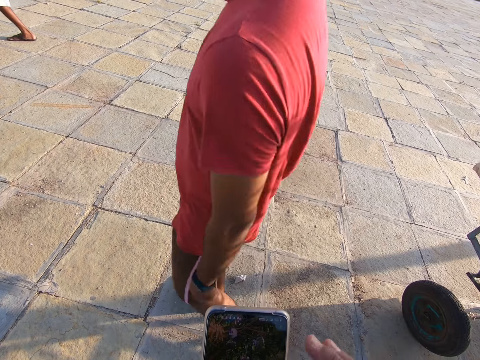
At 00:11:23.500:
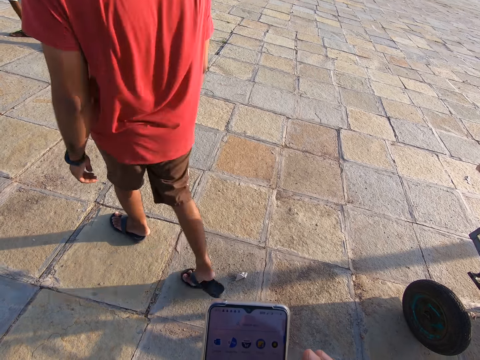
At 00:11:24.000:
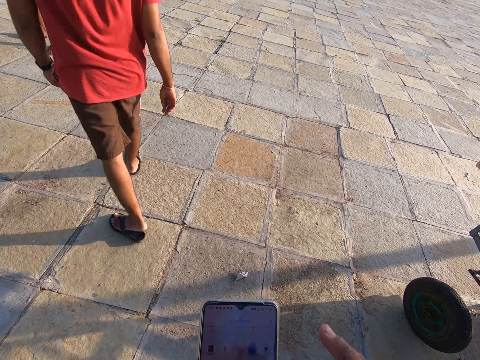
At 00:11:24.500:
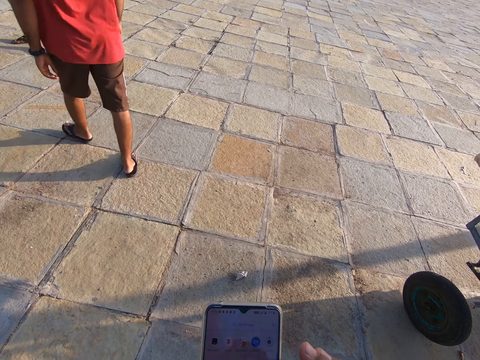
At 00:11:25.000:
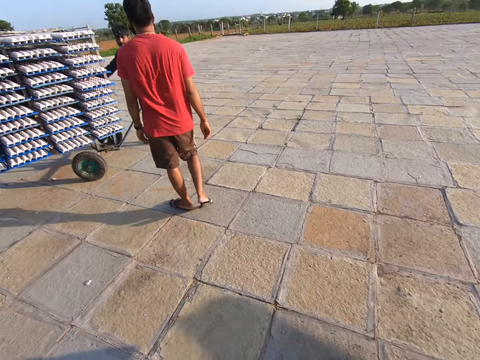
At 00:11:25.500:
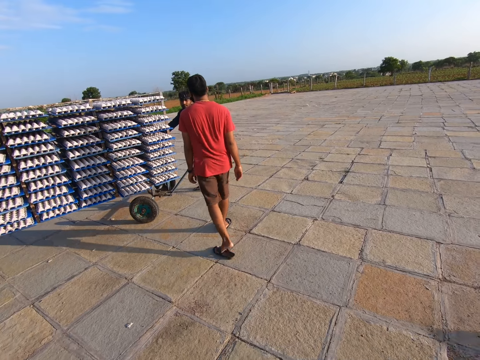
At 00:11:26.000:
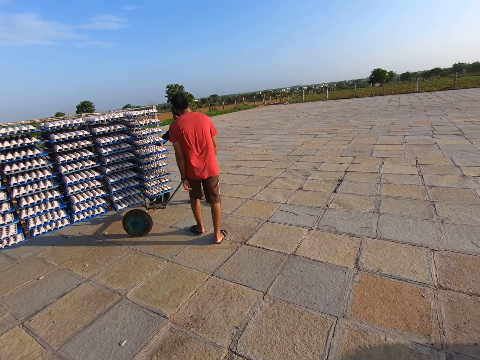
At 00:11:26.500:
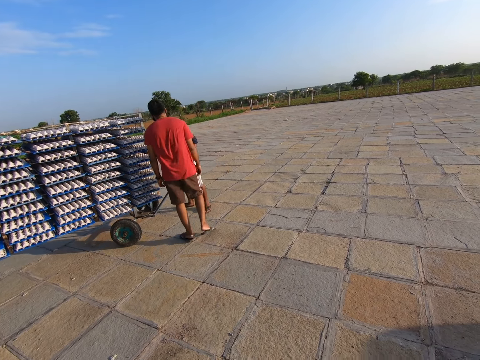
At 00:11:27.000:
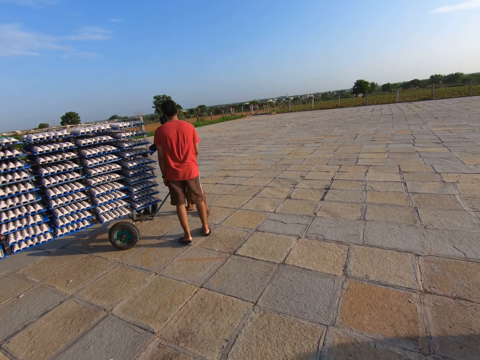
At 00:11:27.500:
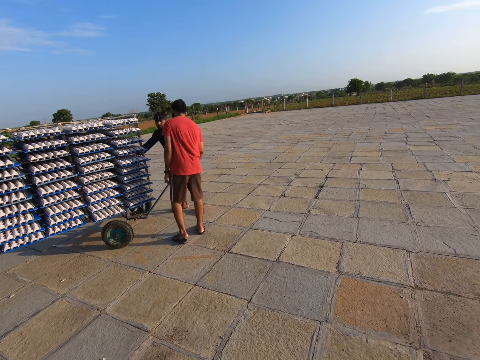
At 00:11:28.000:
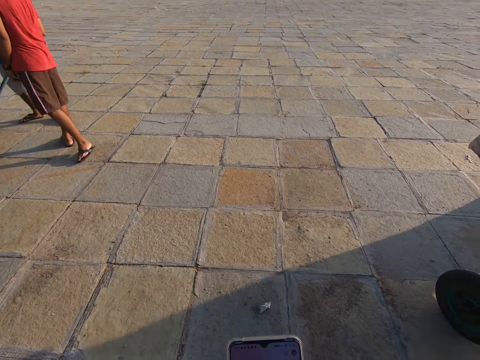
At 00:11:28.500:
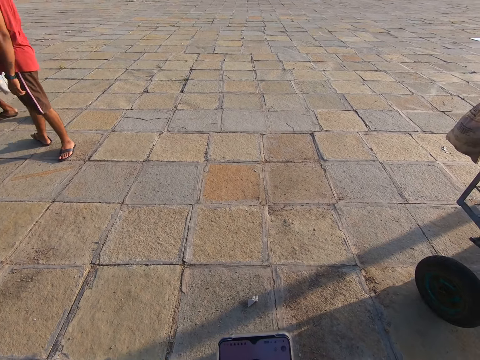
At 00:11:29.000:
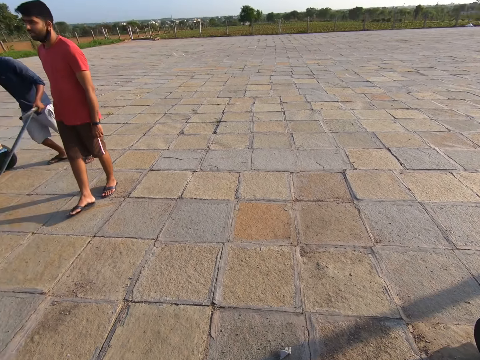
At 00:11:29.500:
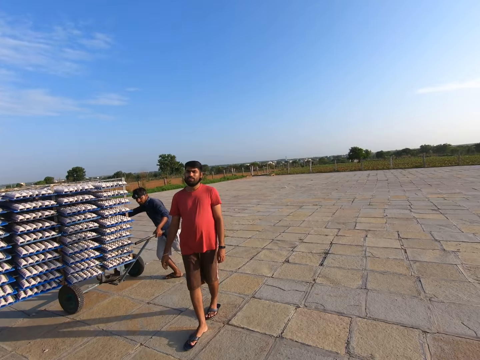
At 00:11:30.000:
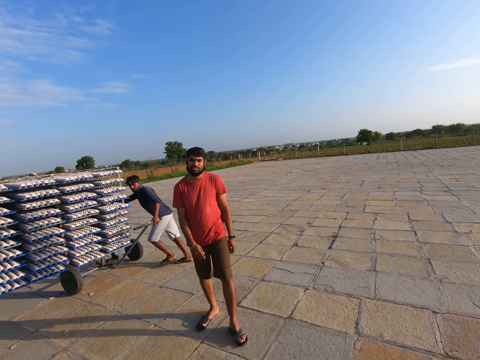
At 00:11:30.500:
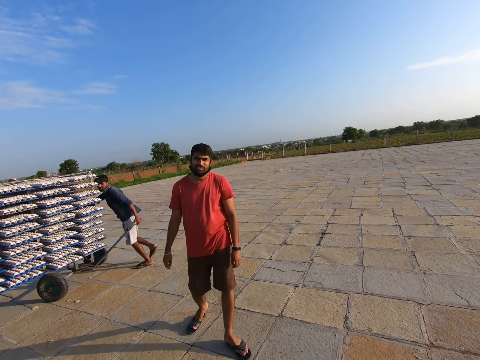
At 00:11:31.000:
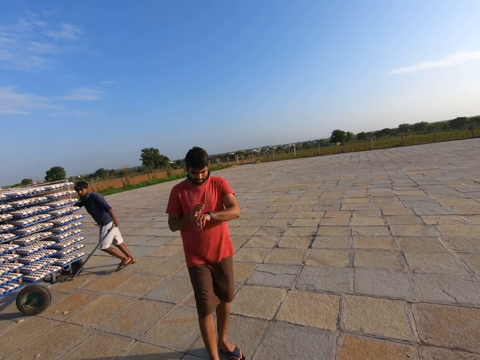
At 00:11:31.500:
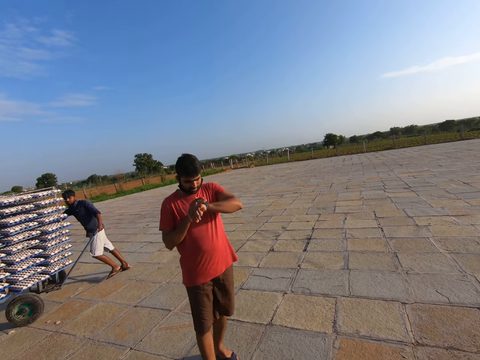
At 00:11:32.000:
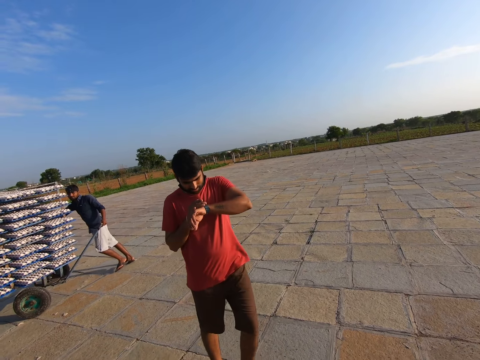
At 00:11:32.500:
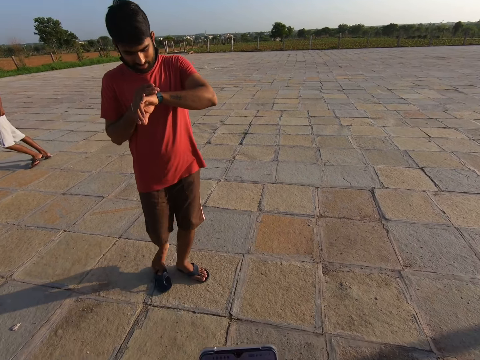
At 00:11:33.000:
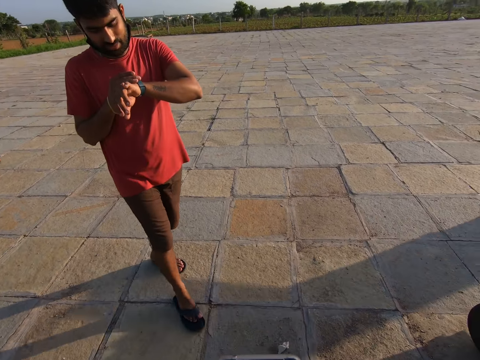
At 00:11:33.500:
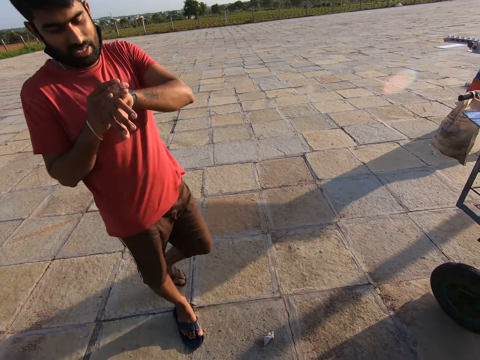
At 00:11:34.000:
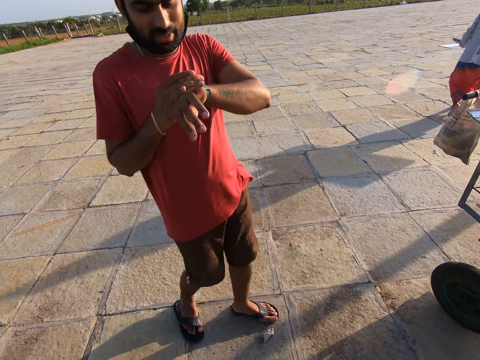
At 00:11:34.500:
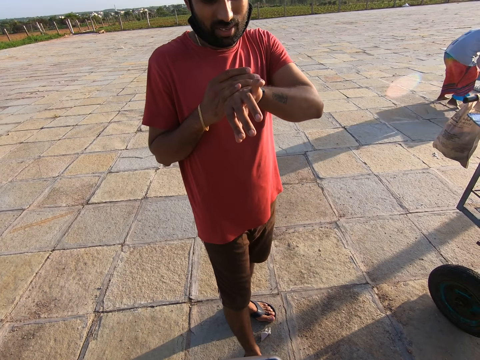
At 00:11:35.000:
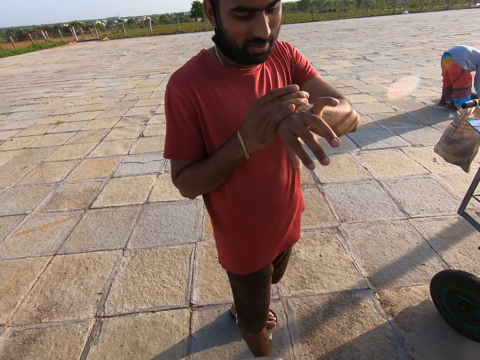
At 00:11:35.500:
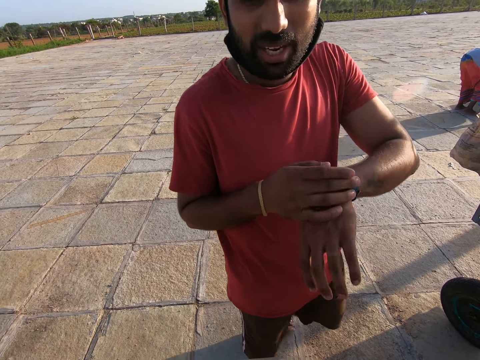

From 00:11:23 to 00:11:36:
A man walks around. The man interacts with another man. The other man moves a shelf trolley of egg crates on the floor with both hands. The first man adjusts a watch on his left wrist with his right hand. The first man looks at the watch.

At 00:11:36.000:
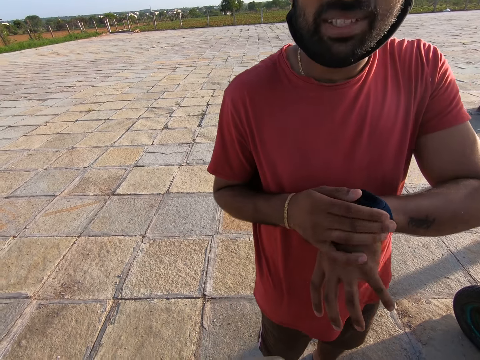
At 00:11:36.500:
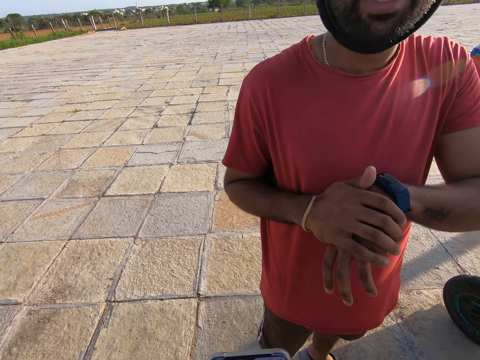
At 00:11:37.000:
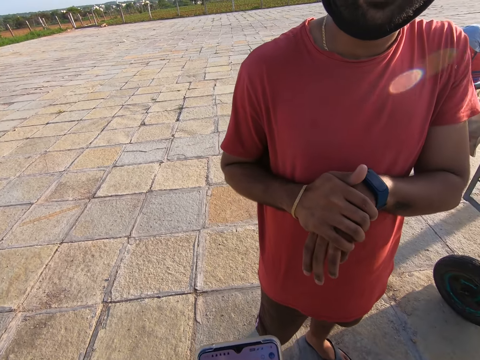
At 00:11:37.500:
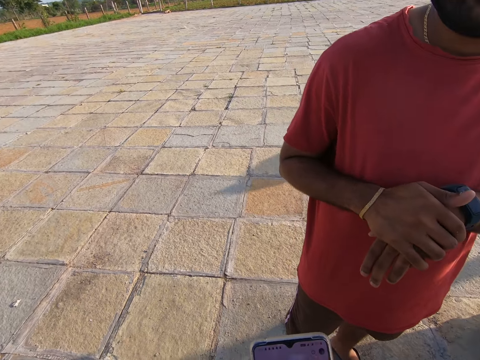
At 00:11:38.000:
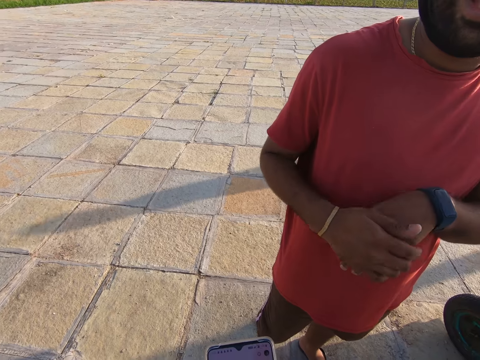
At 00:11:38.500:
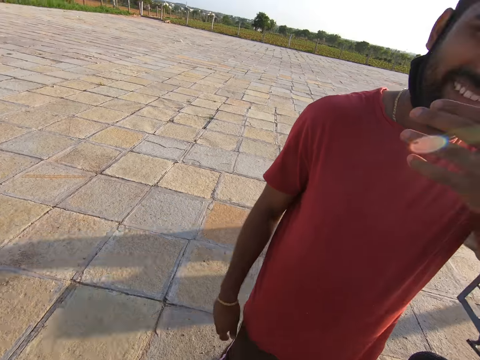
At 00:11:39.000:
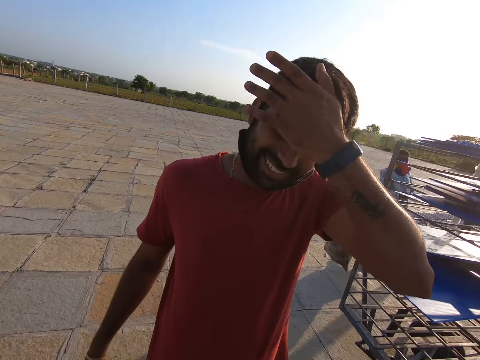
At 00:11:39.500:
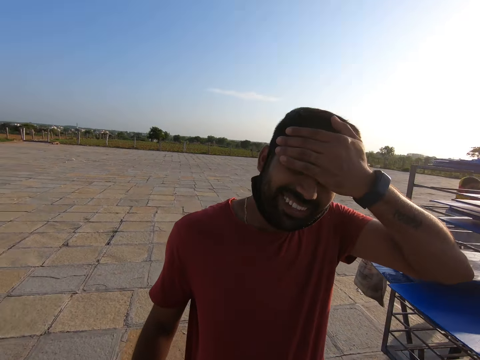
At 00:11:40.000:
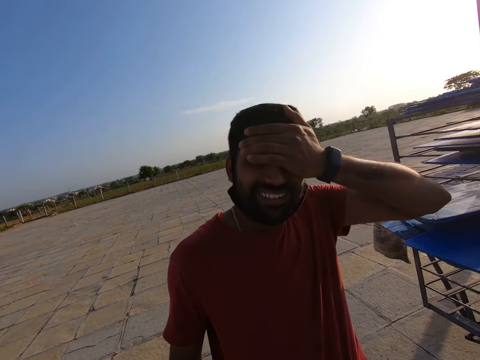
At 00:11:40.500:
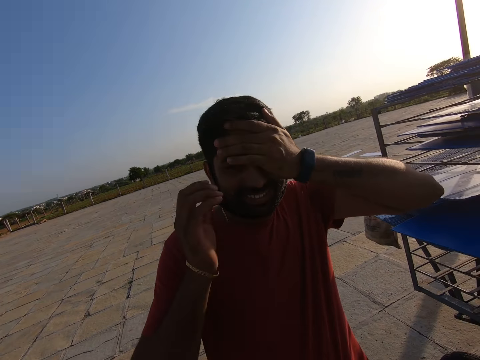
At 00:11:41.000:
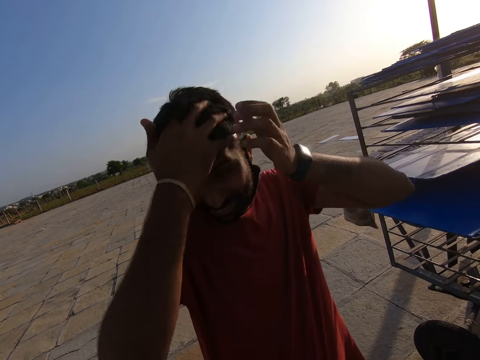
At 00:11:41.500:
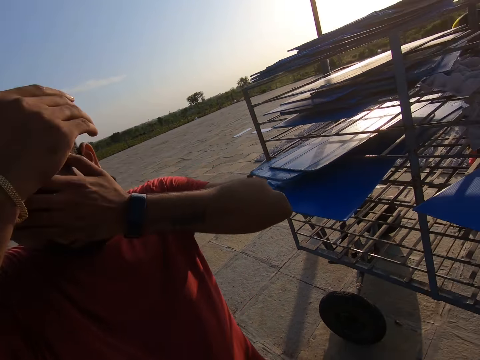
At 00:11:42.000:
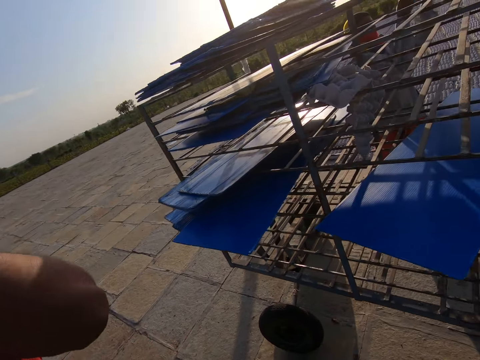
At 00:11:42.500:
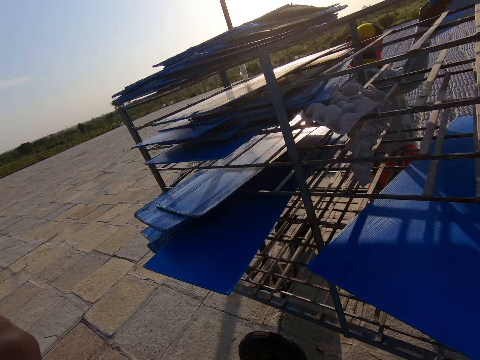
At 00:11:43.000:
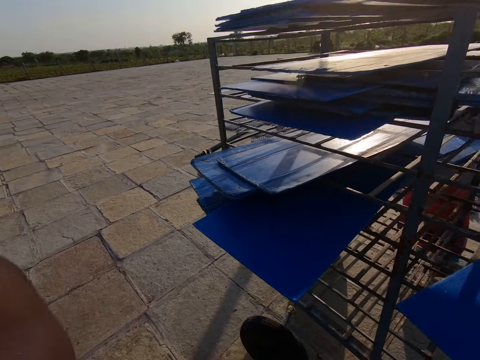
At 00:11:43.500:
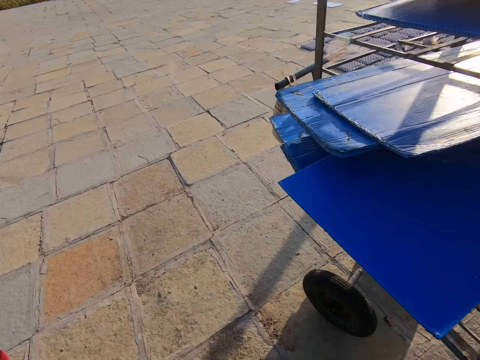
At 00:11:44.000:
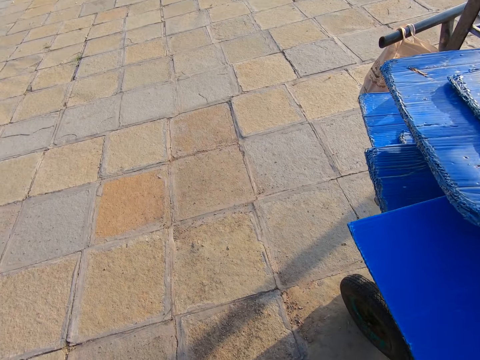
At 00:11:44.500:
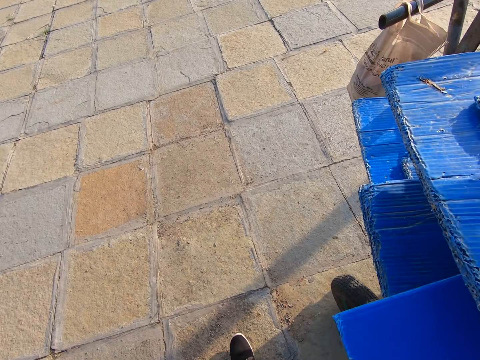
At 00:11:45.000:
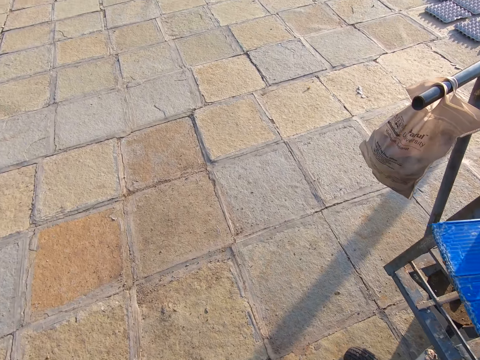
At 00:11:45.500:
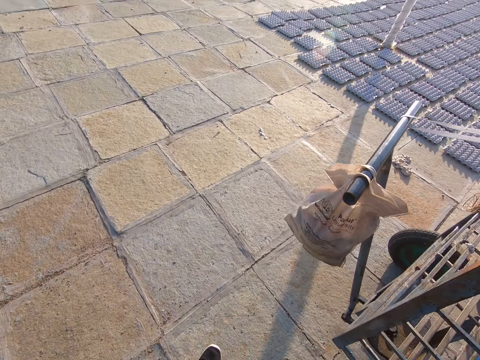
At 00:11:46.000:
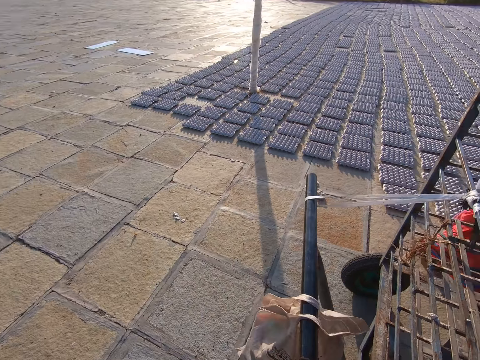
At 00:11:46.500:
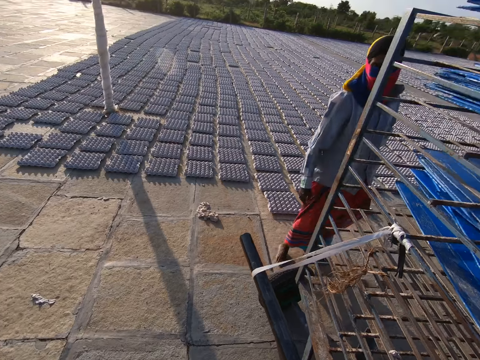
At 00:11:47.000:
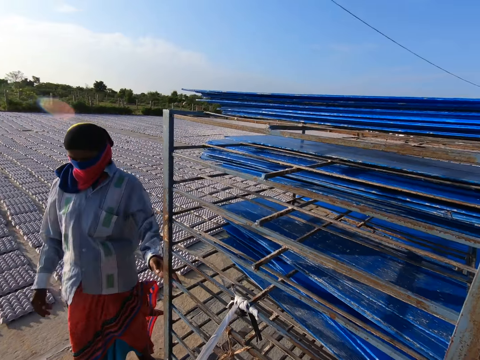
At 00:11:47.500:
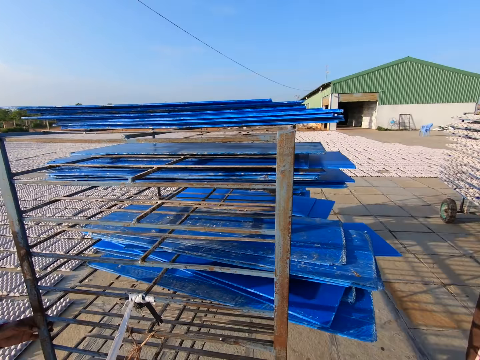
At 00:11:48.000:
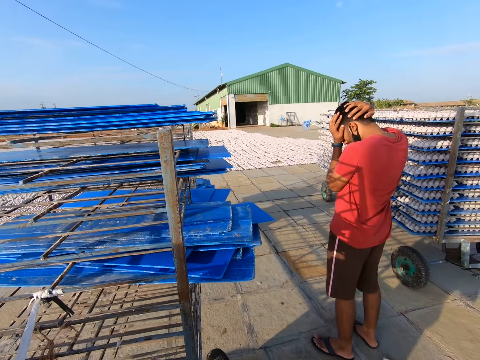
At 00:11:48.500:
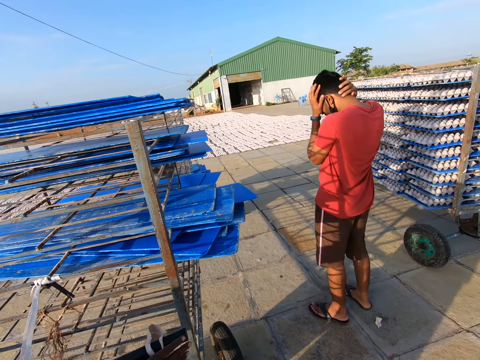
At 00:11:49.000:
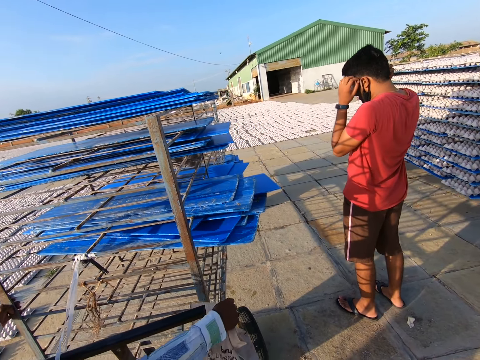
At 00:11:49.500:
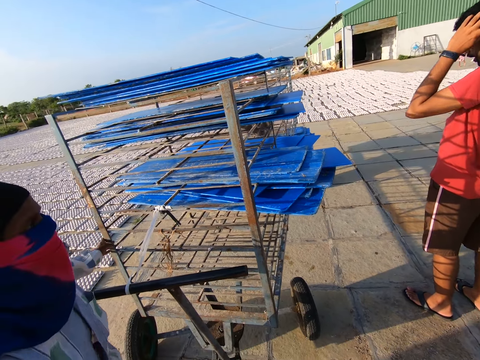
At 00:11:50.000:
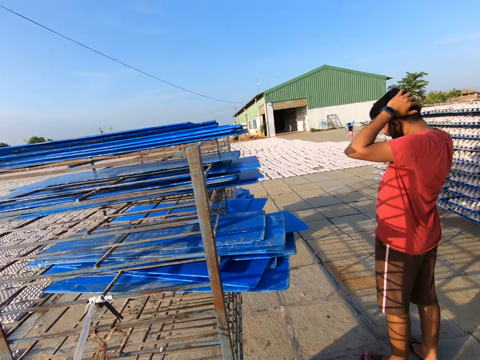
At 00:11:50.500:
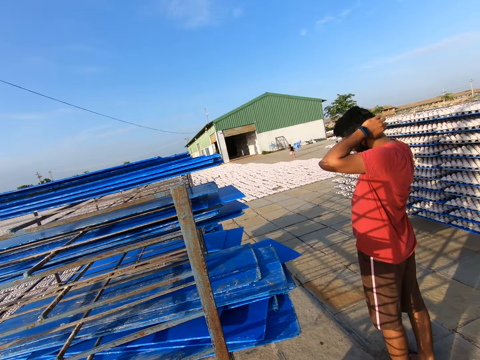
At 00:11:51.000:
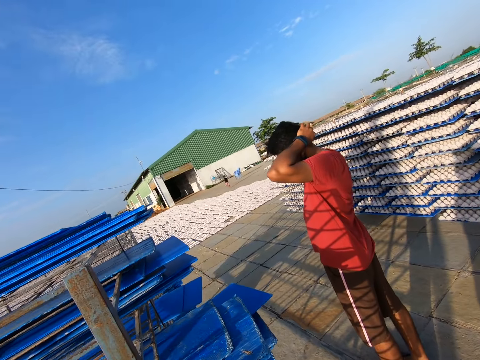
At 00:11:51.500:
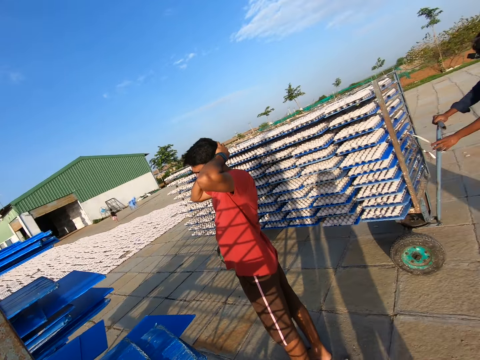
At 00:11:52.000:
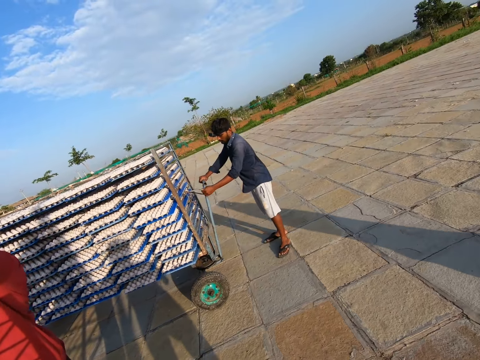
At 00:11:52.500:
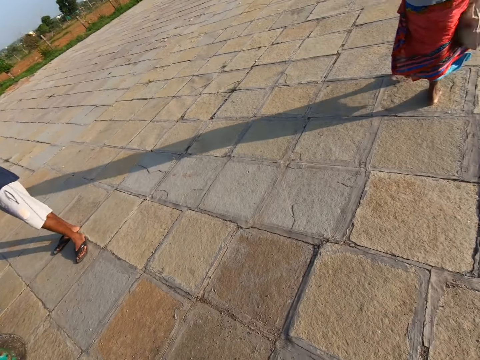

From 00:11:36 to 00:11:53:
A man wipes his face with his left hand. The man wipes his face with his right hand. The camera wearer walks around. They interact with a woman. The woman removes a hold on the shelf trolley with her right hand.
